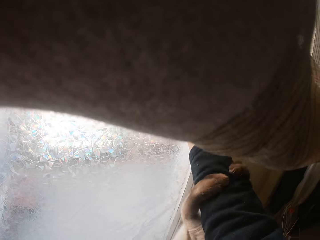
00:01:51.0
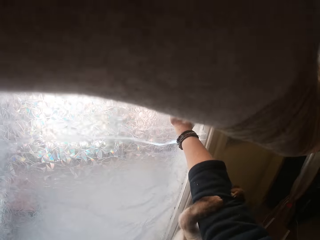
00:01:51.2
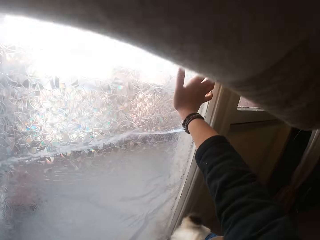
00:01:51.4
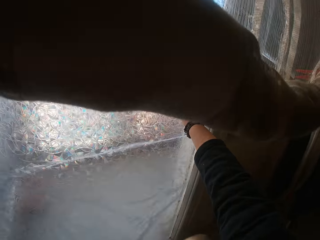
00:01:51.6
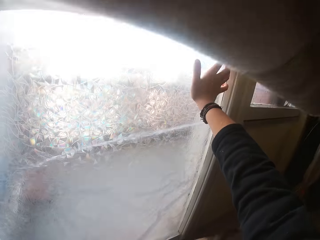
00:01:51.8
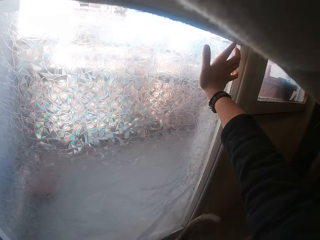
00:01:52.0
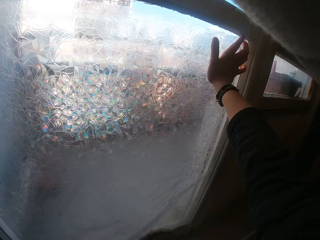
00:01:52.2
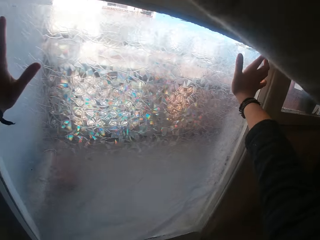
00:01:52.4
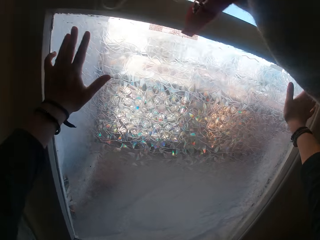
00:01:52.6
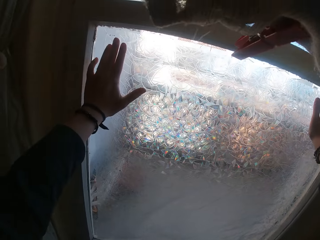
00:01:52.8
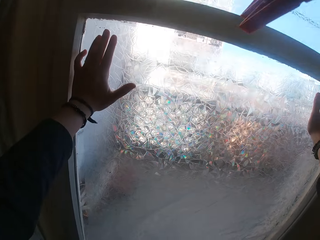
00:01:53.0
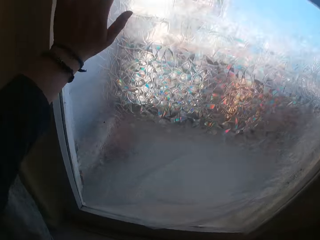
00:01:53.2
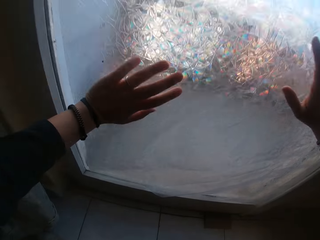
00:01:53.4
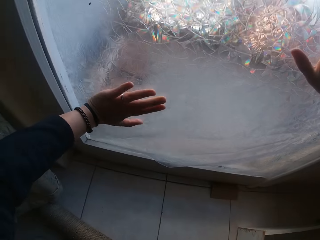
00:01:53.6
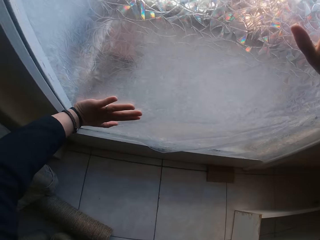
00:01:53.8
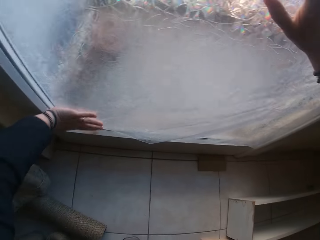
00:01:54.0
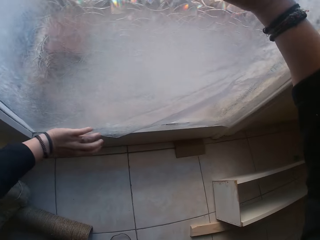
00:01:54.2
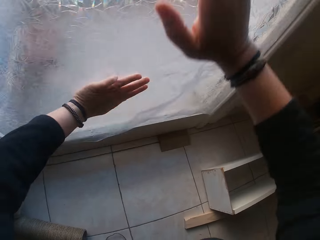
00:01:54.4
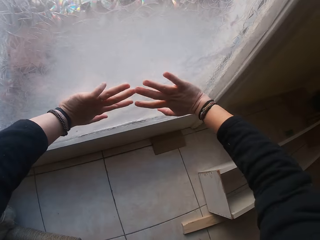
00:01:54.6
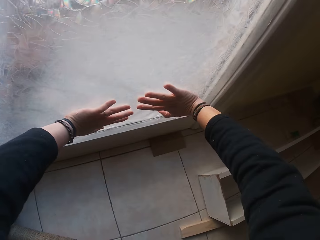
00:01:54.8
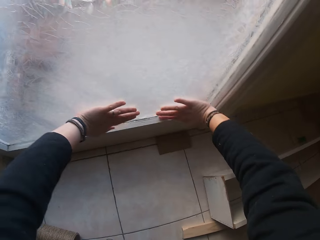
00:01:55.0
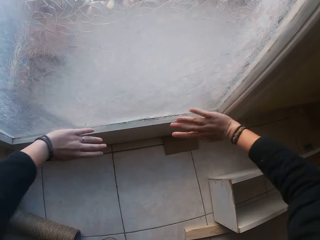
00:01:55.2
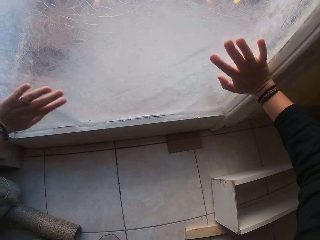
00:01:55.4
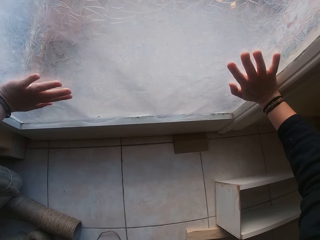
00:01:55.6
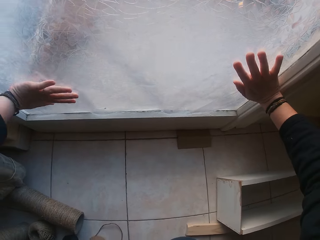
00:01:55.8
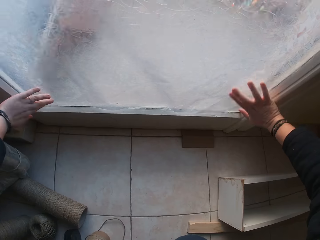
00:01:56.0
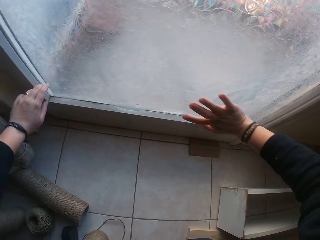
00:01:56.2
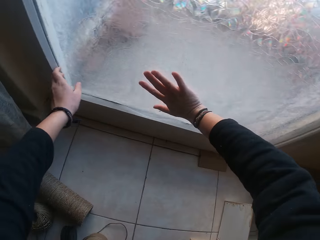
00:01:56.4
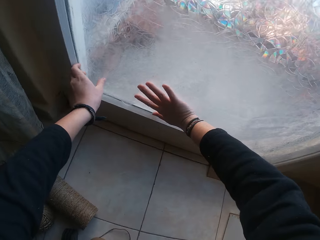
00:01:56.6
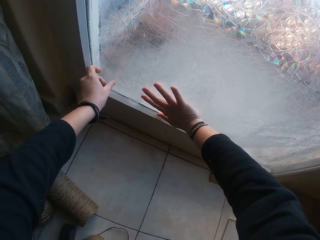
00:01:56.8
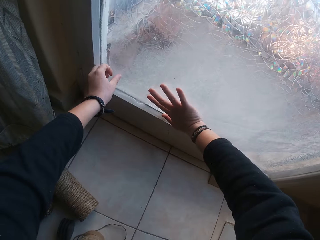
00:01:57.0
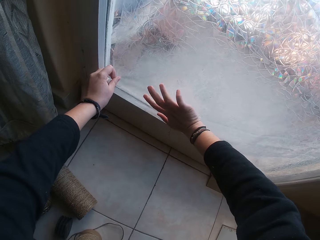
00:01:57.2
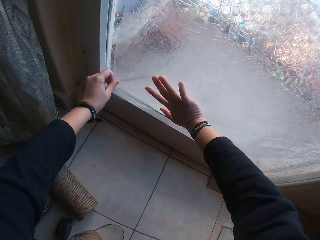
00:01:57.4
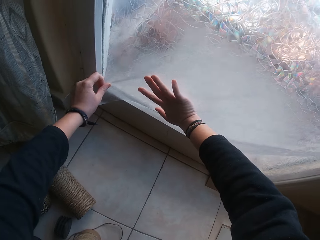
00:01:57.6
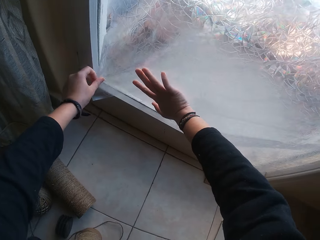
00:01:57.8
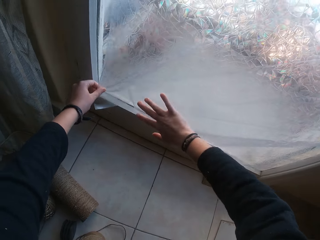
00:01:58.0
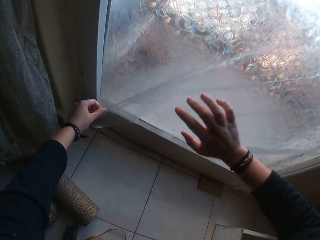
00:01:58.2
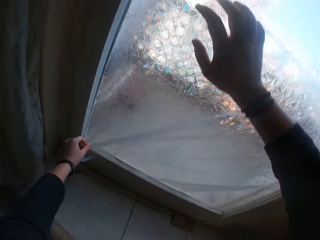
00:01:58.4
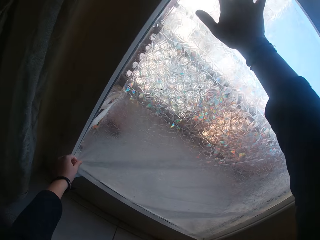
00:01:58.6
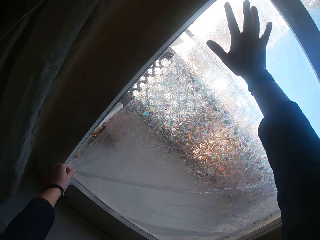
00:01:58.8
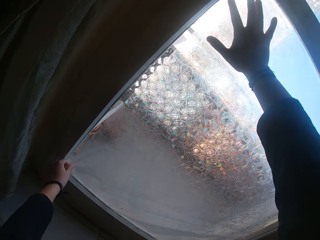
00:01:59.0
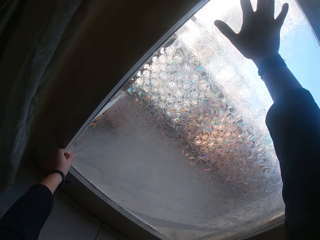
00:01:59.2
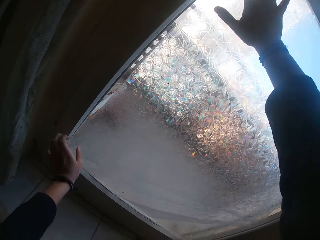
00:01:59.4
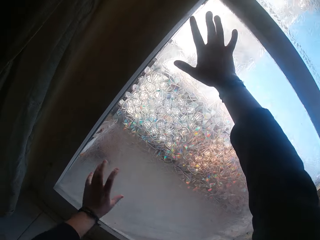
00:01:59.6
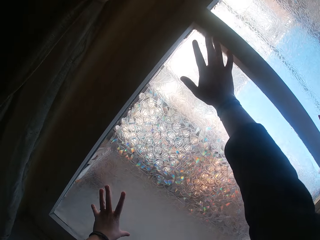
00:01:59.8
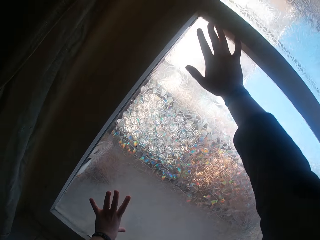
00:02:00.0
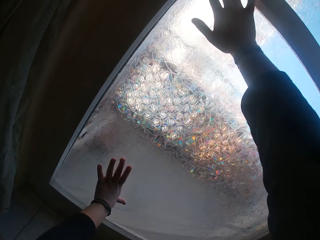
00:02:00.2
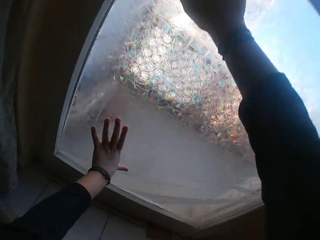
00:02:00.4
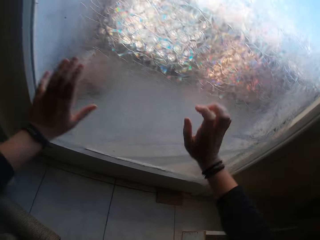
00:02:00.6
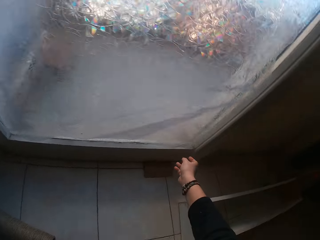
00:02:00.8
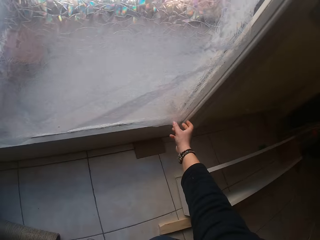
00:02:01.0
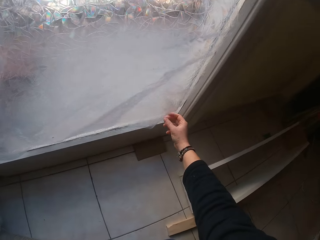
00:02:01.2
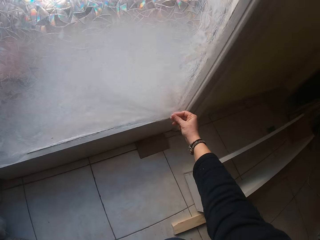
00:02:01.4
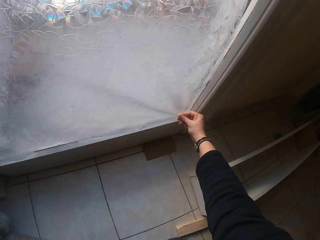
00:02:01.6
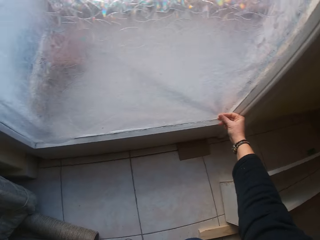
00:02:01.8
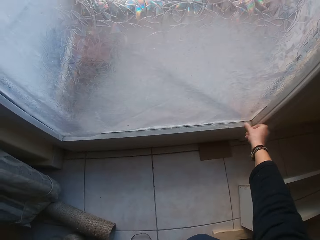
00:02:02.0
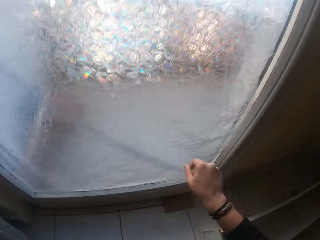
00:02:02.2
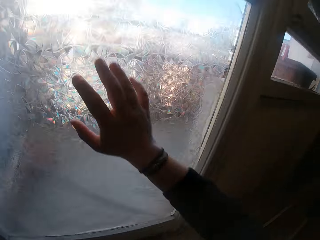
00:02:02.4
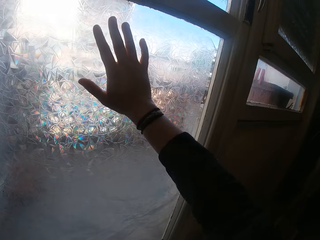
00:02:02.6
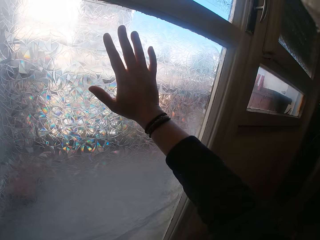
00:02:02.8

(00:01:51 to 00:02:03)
The cat holds the right hand of the camera wearer. The camera wearer fixes the polythene bag on the door with both hands.

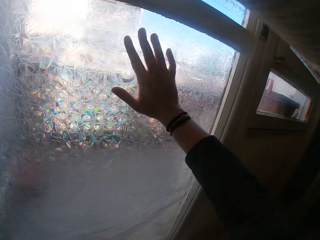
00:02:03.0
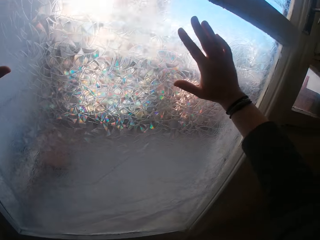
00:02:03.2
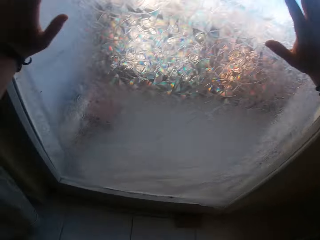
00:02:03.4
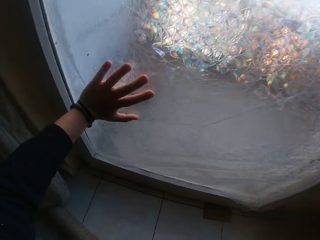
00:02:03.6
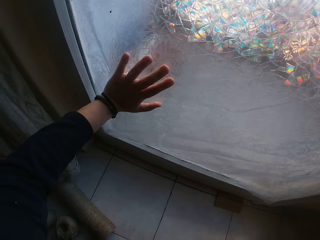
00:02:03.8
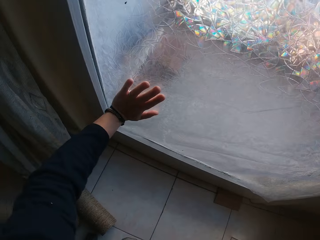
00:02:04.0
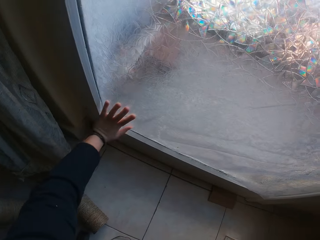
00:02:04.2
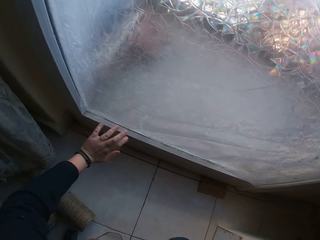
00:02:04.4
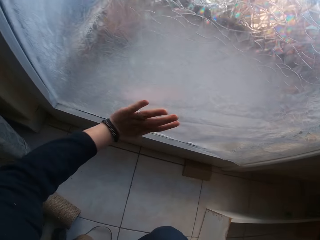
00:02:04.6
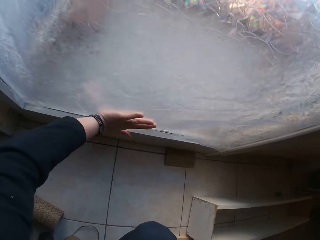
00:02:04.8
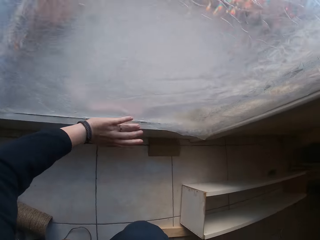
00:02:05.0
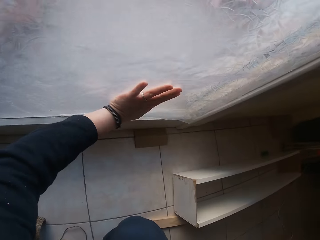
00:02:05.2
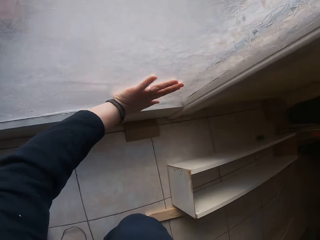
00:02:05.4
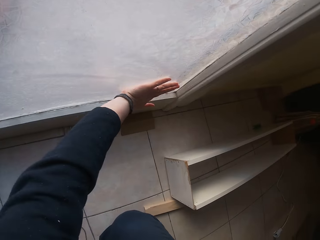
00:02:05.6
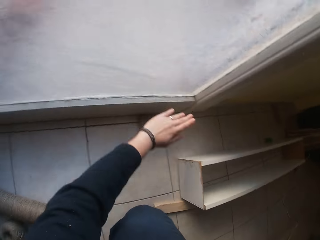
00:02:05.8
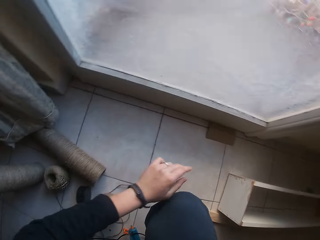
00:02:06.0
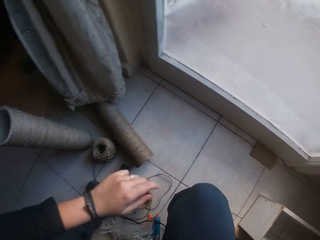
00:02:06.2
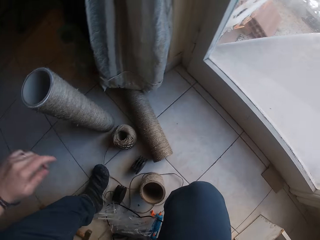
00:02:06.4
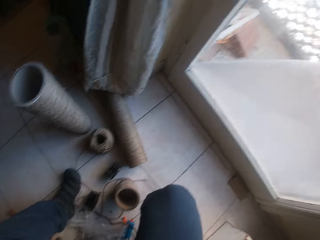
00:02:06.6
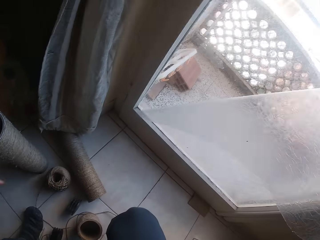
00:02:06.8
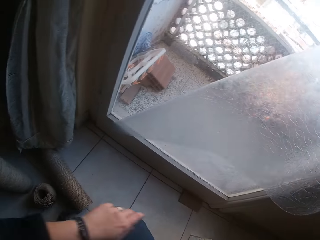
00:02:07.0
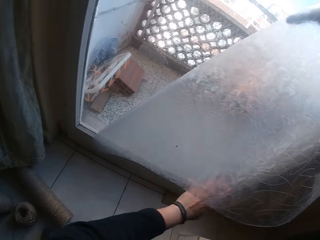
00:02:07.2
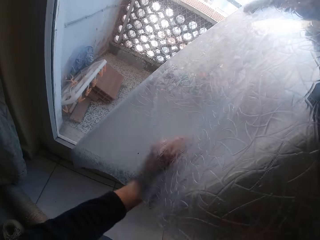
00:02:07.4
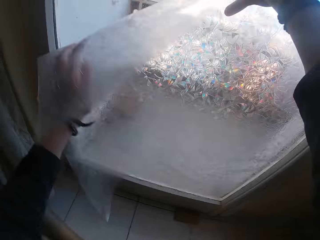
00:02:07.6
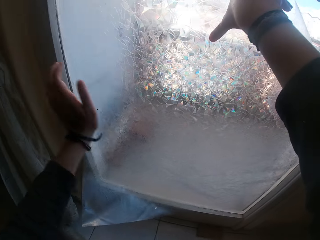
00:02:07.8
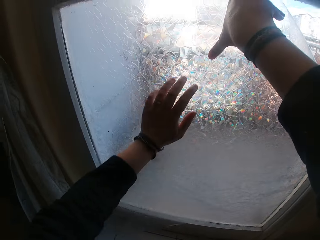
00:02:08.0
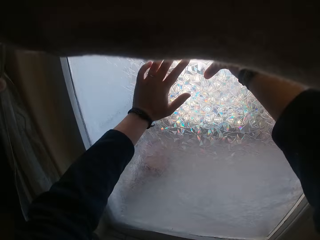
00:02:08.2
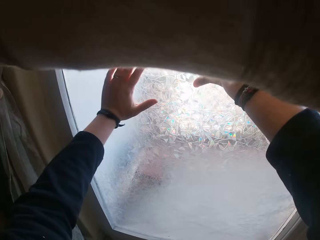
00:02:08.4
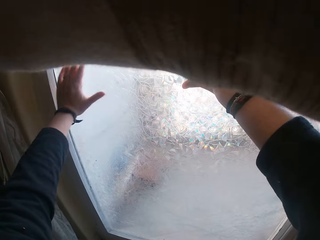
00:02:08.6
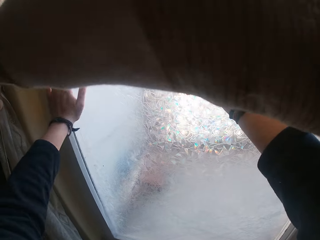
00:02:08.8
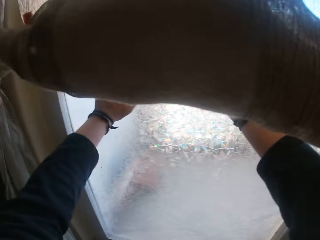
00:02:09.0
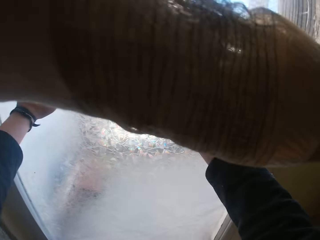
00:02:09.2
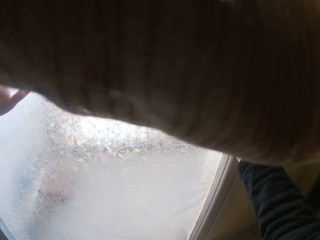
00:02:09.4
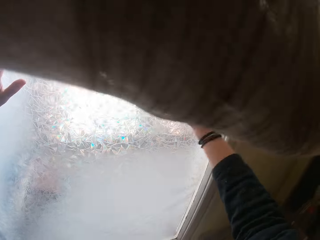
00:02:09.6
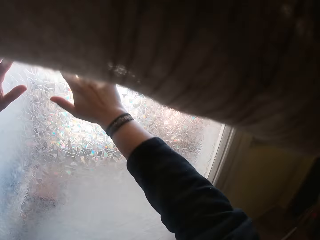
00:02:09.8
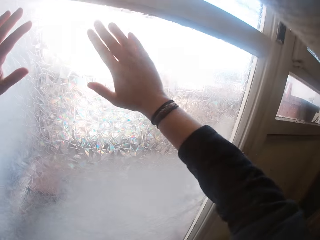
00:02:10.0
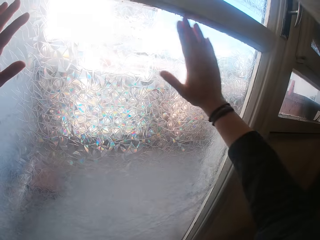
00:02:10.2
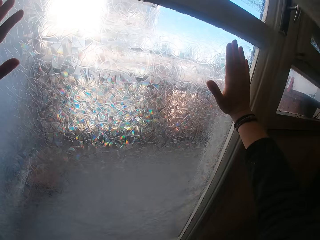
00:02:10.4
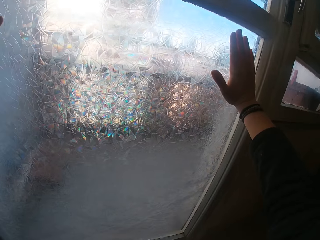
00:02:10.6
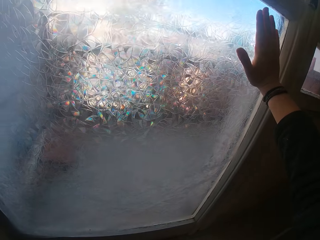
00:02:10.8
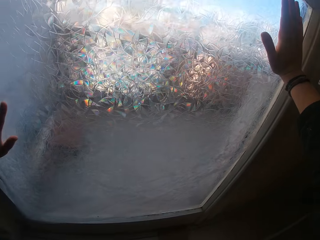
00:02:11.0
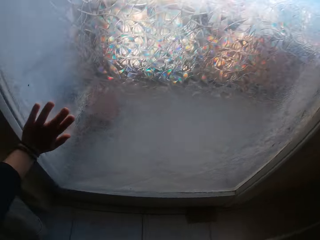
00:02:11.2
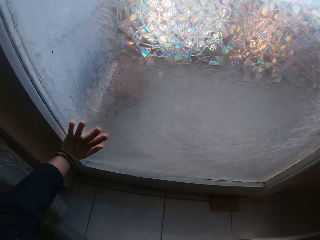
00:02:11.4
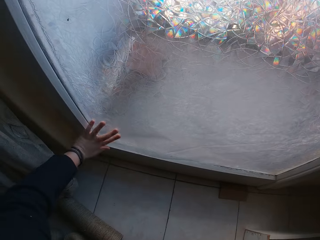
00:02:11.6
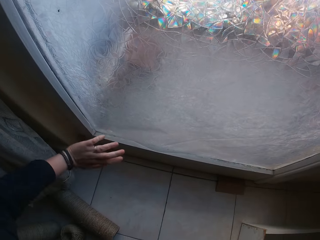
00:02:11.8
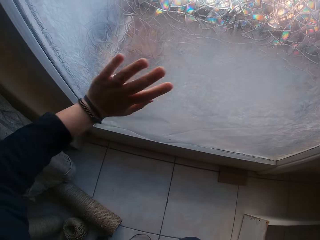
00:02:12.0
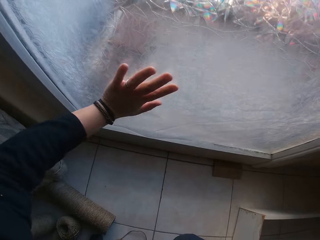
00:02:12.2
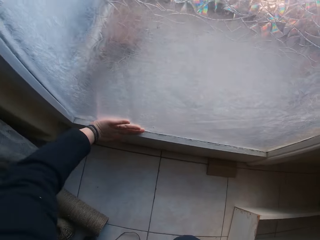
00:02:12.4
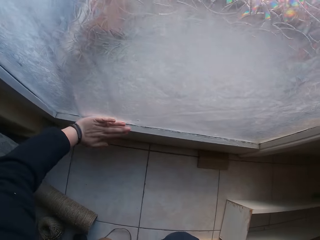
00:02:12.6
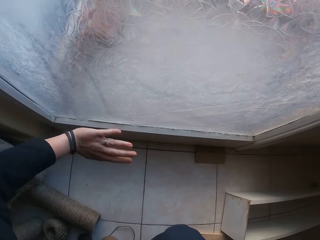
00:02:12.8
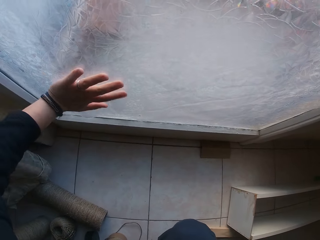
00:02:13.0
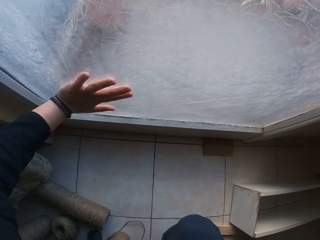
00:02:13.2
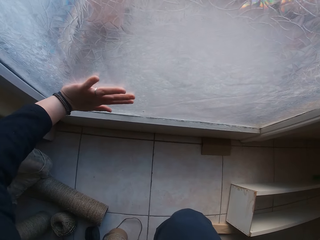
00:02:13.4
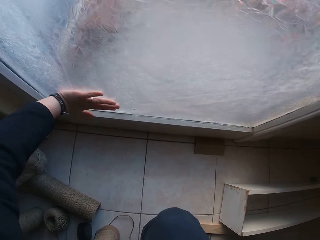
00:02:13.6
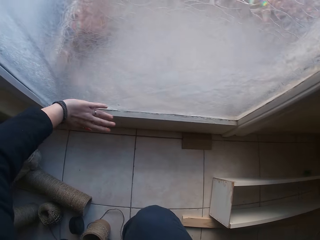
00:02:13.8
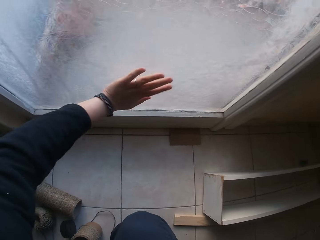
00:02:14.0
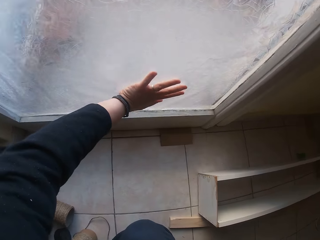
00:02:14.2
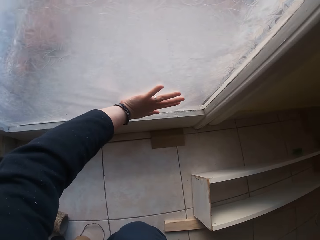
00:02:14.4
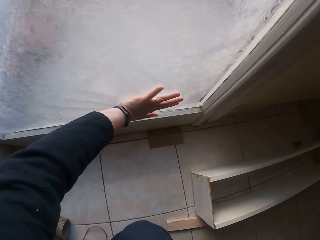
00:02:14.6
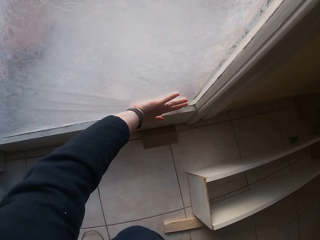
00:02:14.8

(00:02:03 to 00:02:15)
The camera wearer fixes the polythene bag on the door with both hands.
